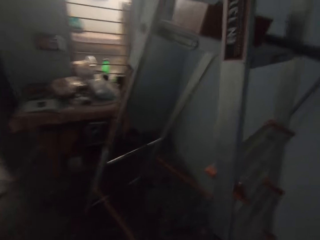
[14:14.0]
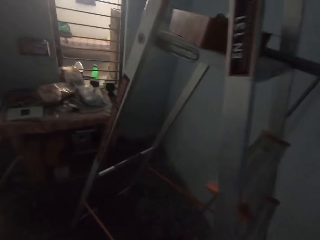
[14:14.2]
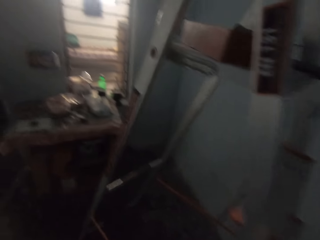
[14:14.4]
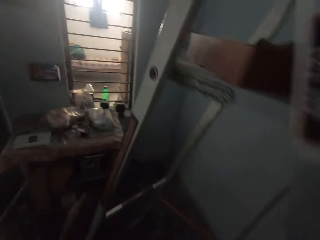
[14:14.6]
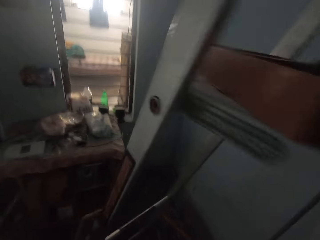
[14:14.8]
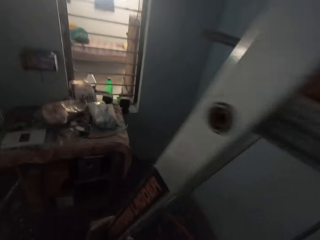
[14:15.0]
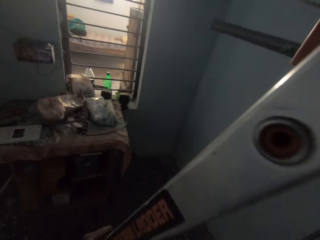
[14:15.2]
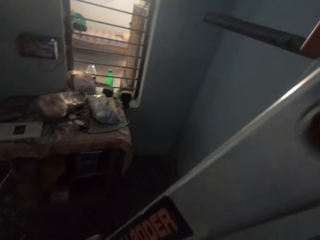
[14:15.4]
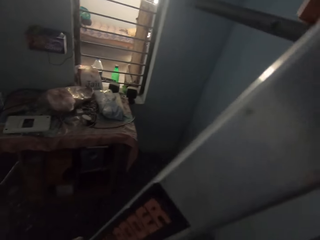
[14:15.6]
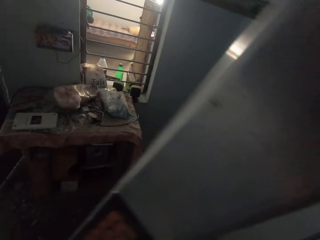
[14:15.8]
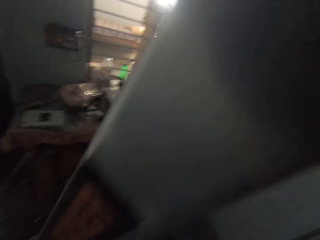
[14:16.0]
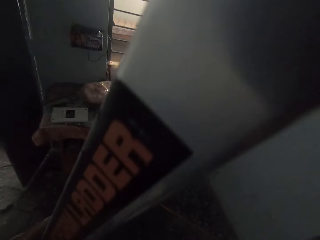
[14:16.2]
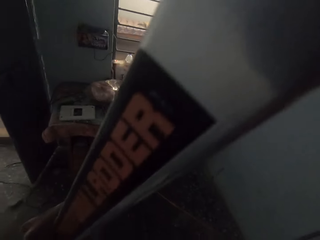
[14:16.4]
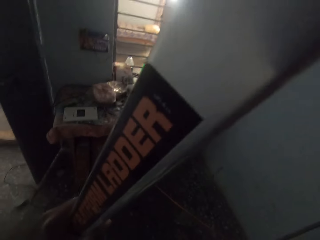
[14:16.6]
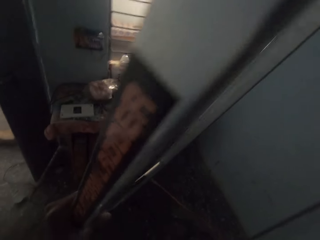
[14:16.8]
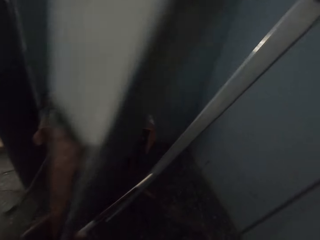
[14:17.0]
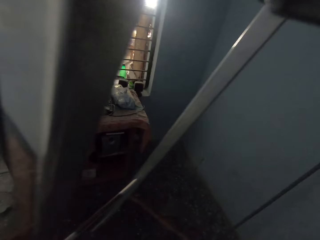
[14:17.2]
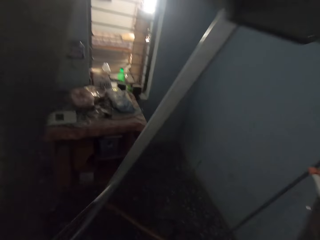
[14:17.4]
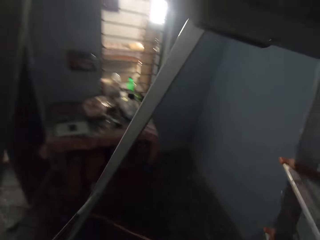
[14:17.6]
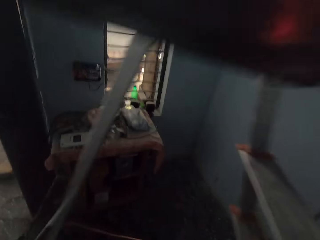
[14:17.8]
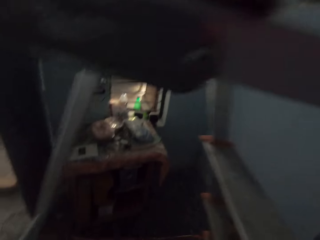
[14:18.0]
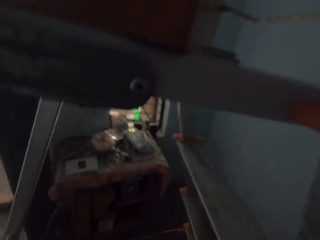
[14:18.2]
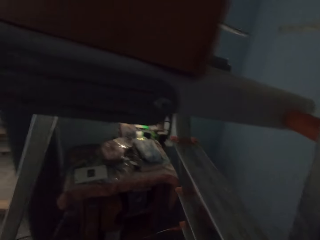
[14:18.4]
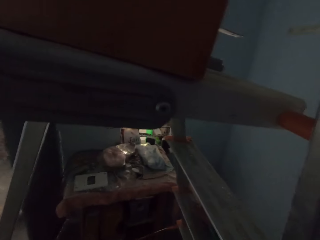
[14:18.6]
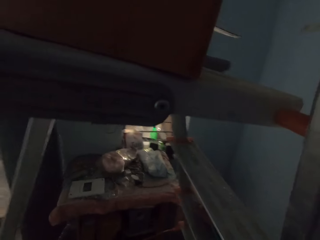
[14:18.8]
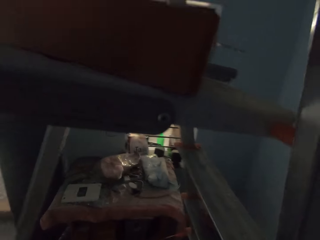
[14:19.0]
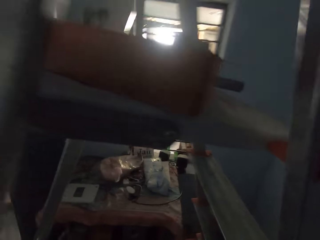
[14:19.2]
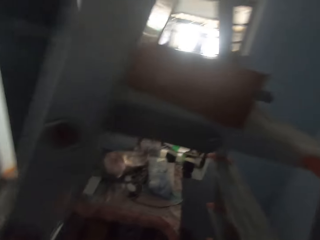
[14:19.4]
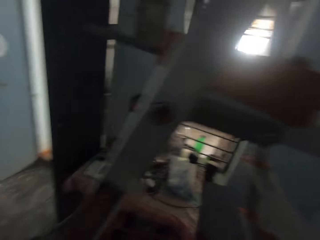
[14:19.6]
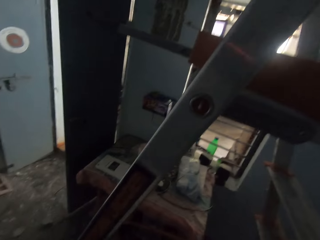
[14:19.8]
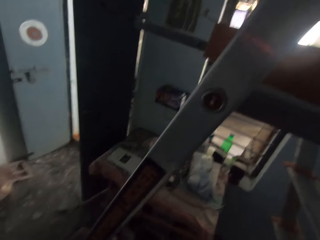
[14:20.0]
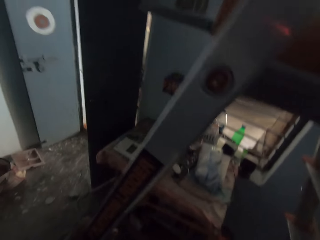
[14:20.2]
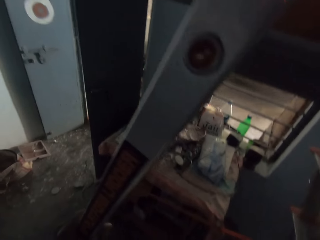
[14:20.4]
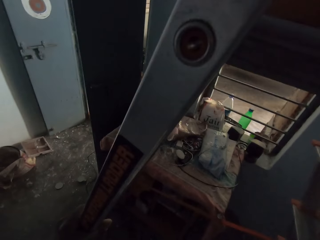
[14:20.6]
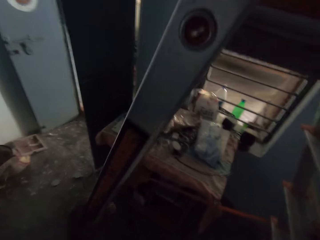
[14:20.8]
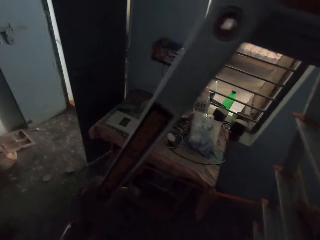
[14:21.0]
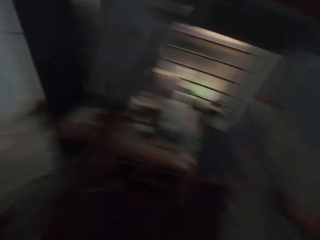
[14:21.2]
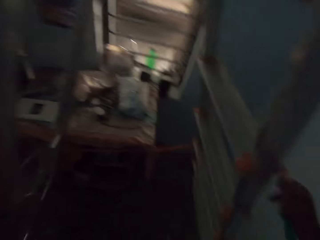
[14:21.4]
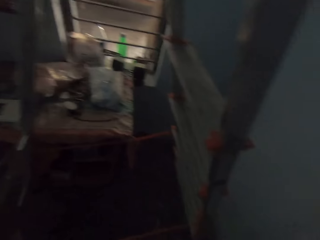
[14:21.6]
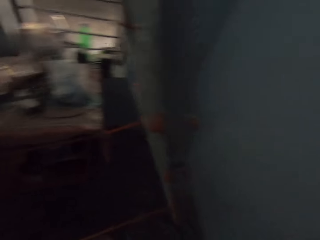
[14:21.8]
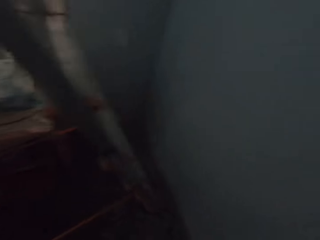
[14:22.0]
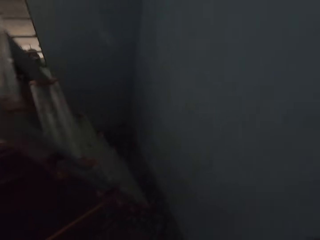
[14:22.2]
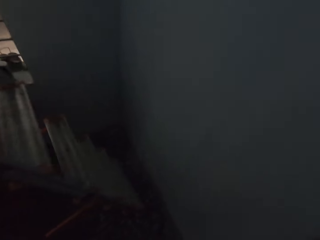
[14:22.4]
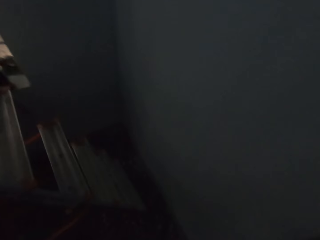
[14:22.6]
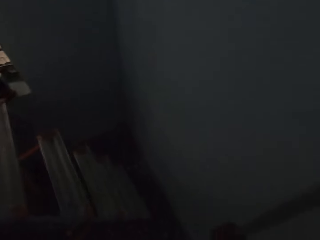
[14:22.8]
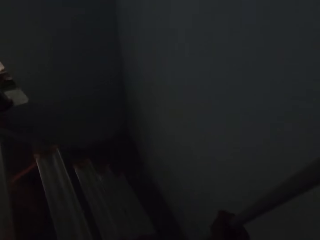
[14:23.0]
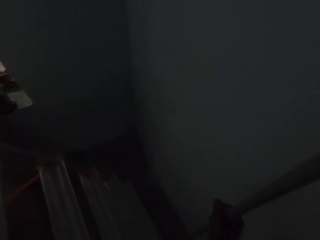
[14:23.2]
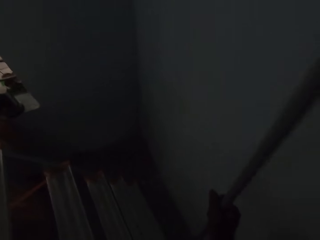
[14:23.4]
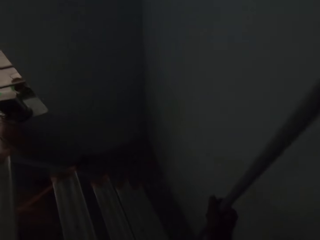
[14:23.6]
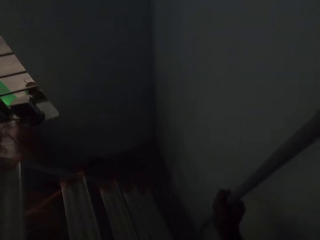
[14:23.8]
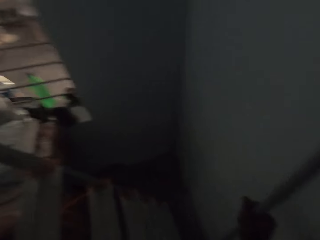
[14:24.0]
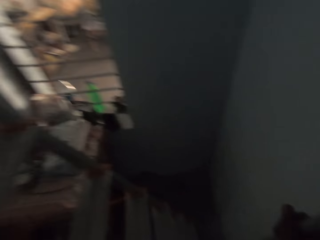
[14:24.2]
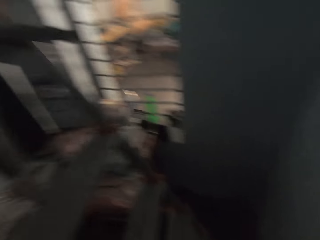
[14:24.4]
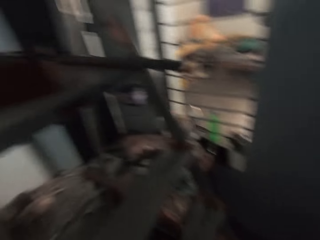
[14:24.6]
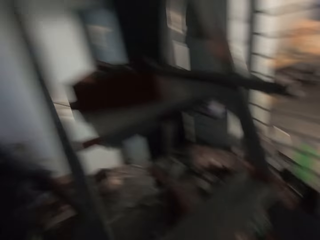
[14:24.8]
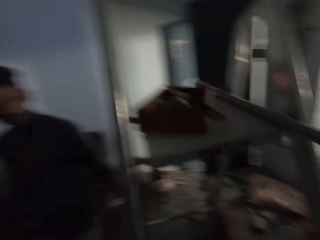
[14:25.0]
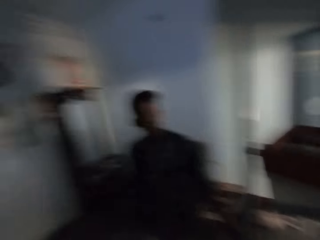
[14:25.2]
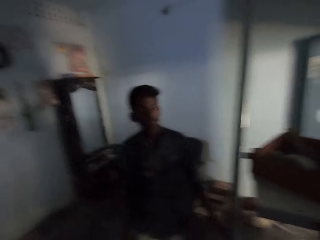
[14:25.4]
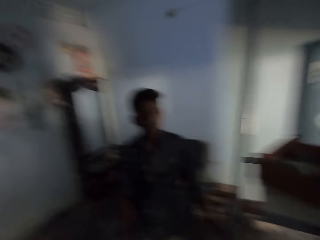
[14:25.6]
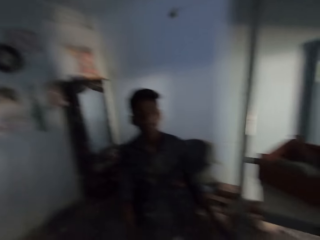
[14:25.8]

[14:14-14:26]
The camera wearer moves the ladder with both hands. He carries an electric pipe. He holds the pipe in his right hand.

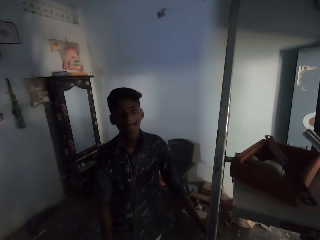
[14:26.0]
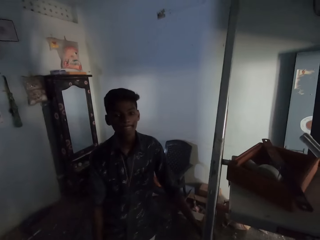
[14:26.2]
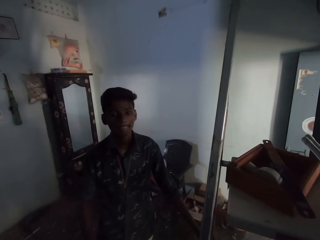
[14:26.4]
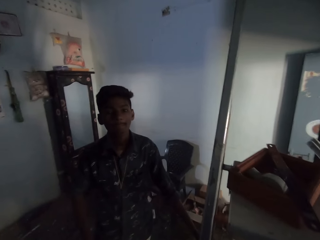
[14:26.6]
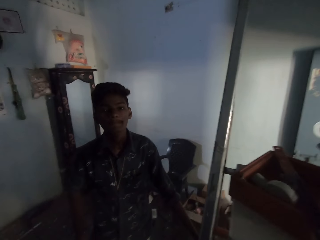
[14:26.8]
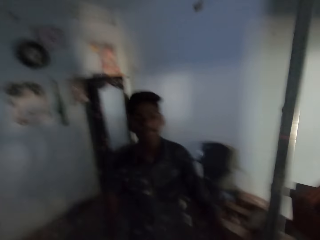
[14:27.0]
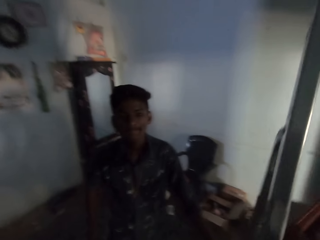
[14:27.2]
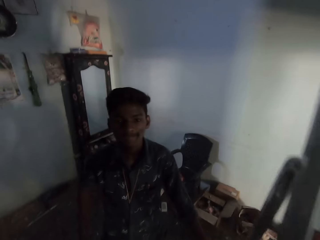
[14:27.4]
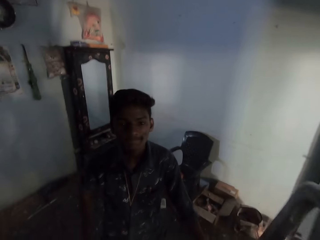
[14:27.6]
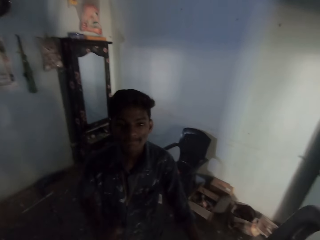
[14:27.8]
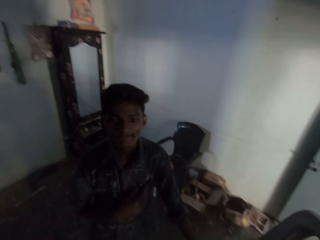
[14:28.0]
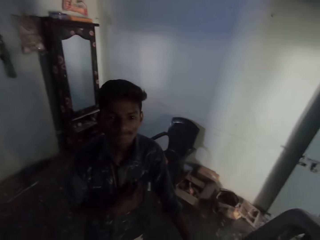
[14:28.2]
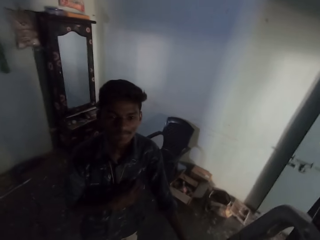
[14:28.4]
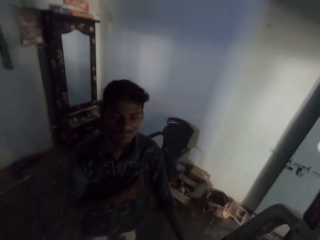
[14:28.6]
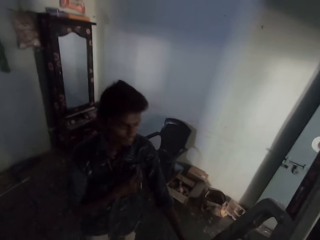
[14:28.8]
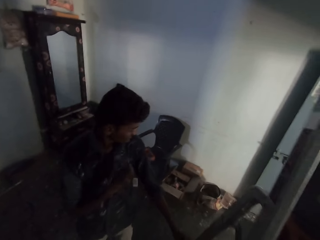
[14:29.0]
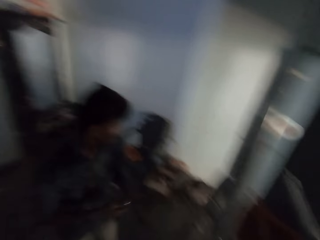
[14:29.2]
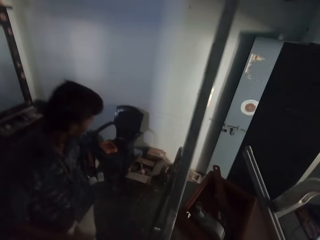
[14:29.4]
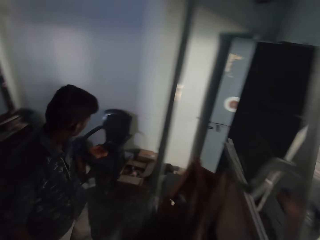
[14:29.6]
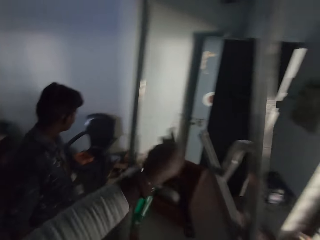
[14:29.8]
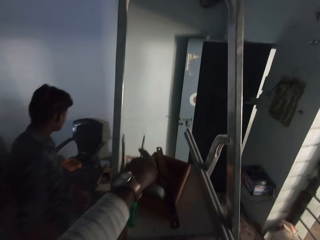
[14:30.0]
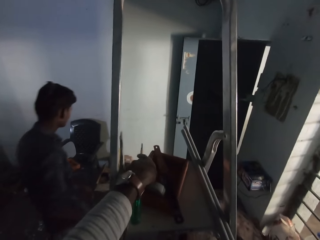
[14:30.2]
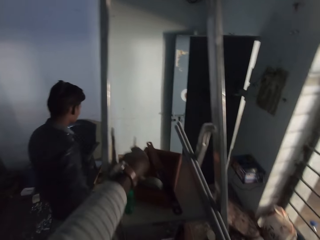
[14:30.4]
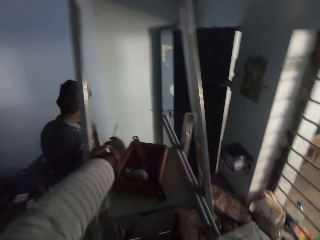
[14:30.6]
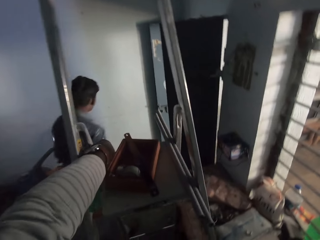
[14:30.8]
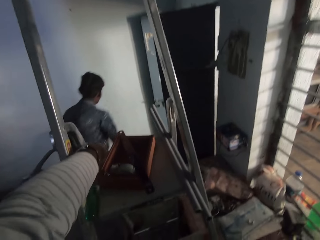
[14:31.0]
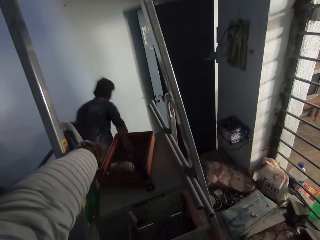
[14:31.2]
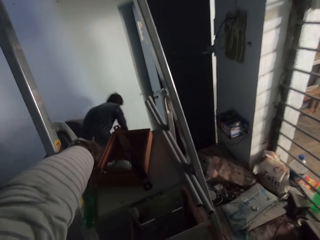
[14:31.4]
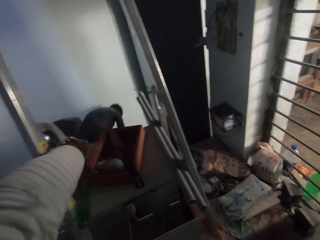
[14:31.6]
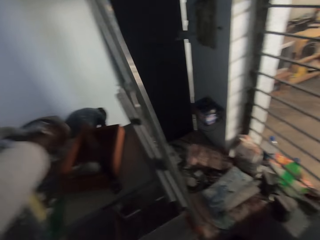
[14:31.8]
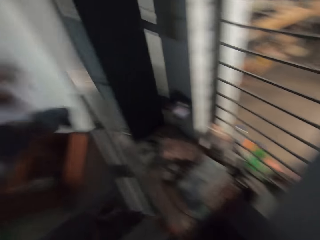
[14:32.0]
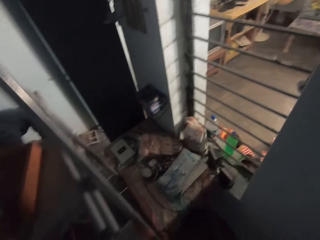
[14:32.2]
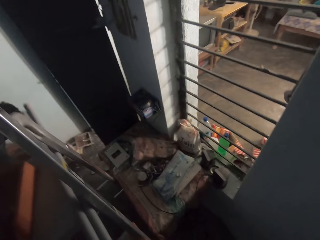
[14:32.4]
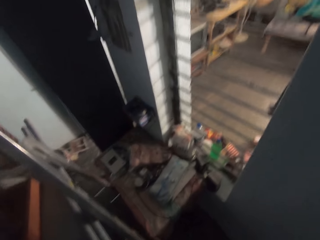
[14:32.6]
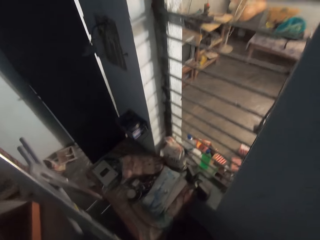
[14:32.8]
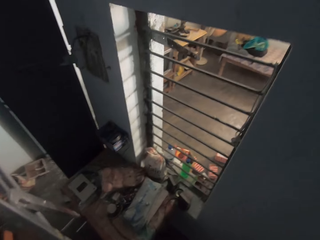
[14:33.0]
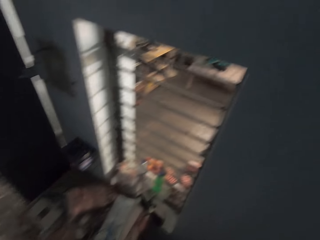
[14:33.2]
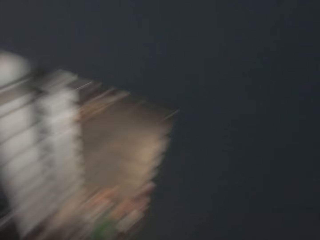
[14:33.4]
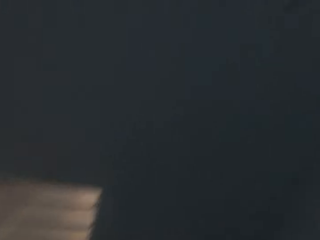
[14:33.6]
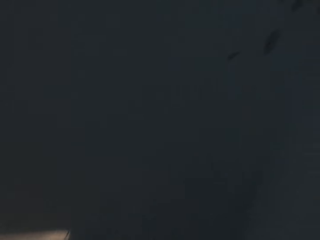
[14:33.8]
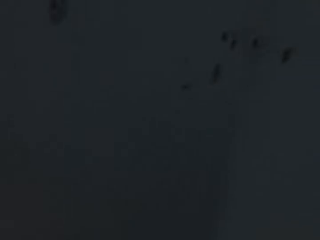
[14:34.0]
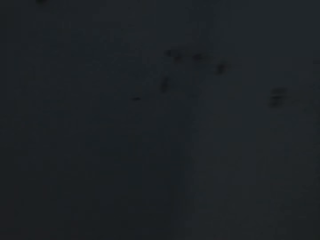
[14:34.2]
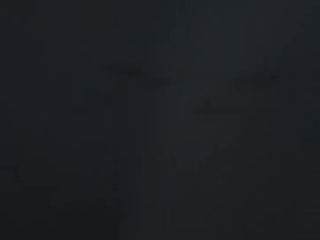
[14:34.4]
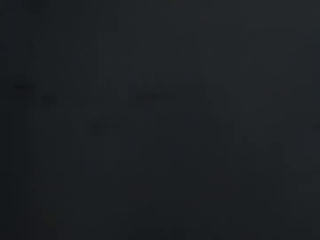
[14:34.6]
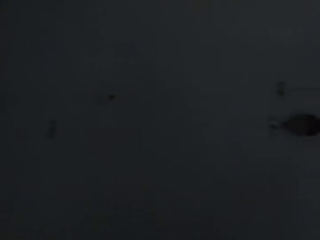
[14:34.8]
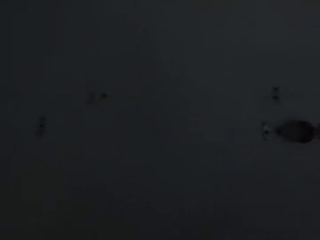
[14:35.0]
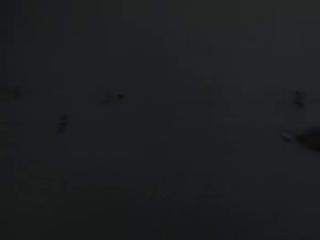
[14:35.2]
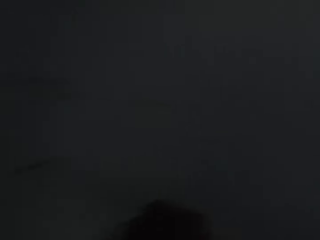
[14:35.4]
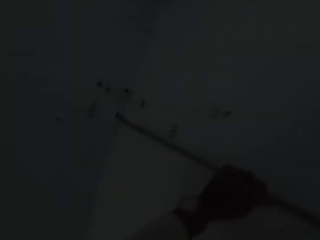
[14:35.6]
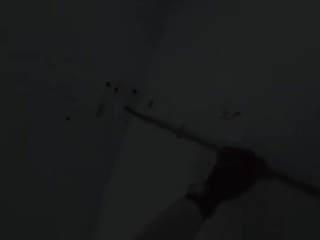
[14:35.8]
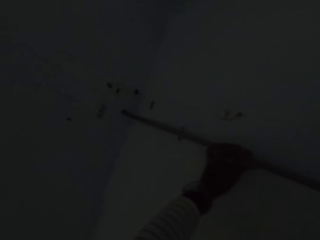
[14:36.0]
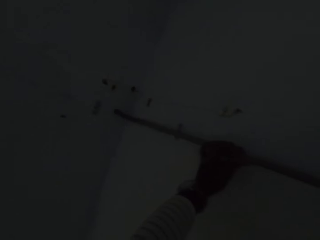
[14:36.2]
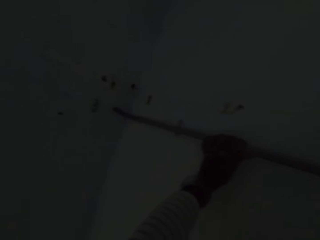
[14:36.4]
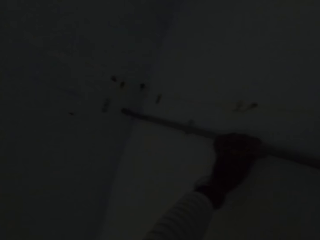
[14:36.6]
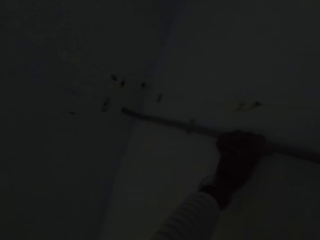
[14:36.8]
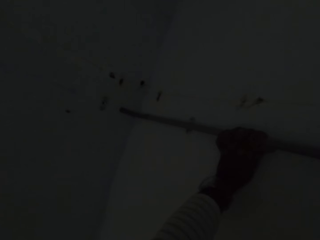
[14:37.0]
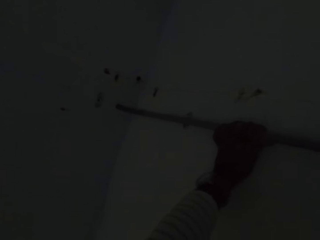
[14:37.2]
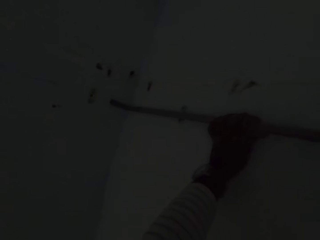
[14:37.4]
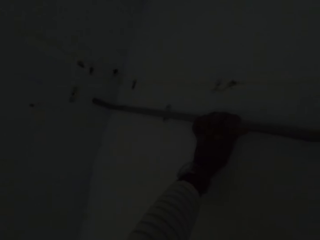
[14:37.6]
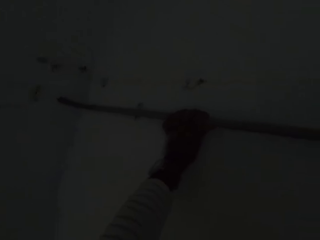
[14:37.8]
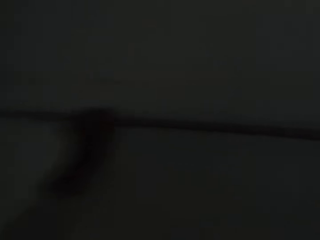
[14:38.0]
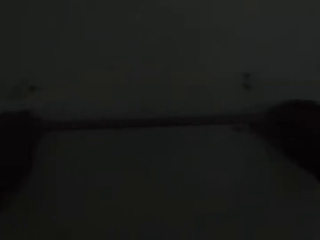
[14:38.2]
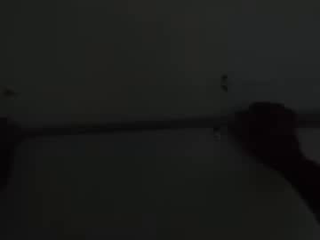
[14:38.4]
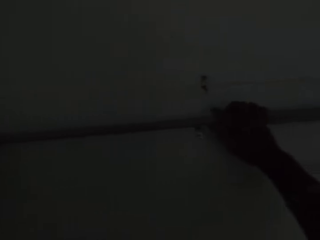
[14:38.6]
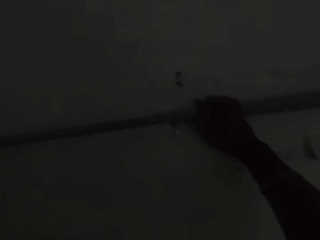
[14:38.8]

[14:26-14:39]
The camera wearer climbs the ladder. He drops a screwdriver on the ladder with his left hand. He places the electric pipe on the wall with both hands.
